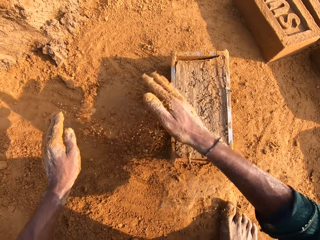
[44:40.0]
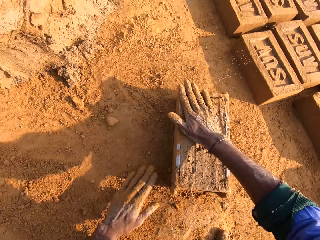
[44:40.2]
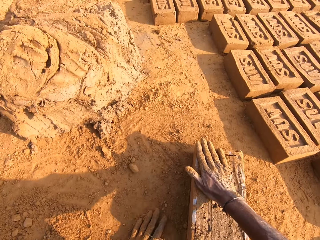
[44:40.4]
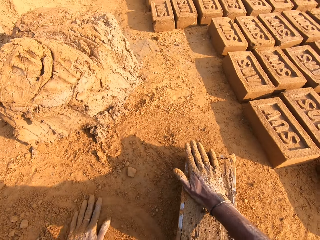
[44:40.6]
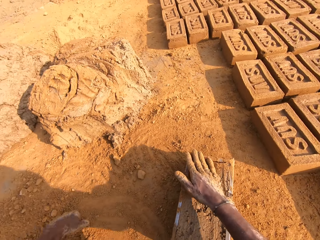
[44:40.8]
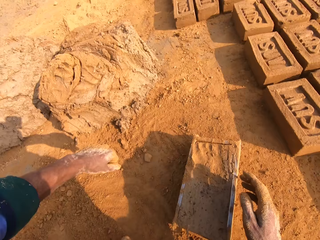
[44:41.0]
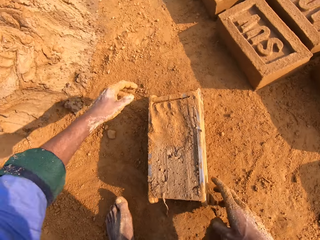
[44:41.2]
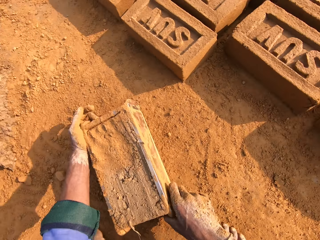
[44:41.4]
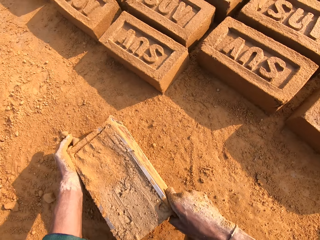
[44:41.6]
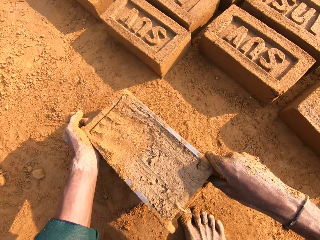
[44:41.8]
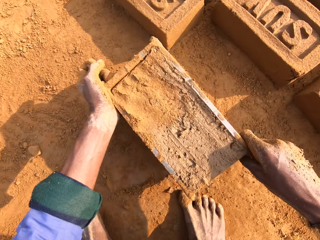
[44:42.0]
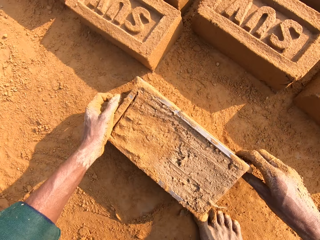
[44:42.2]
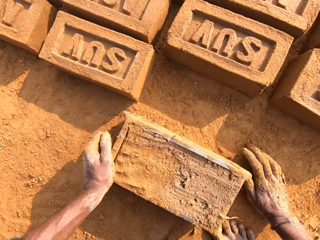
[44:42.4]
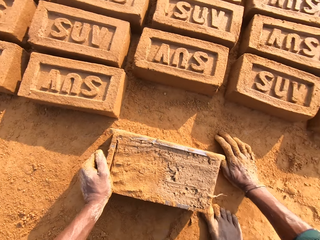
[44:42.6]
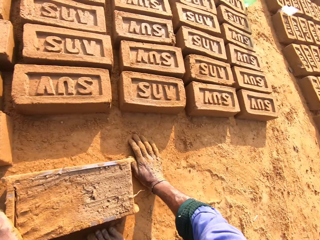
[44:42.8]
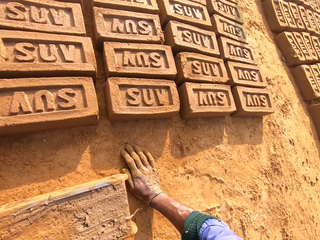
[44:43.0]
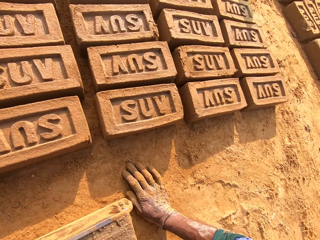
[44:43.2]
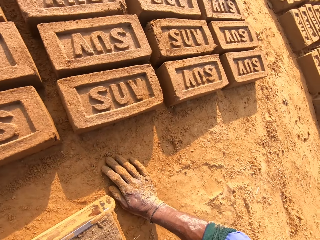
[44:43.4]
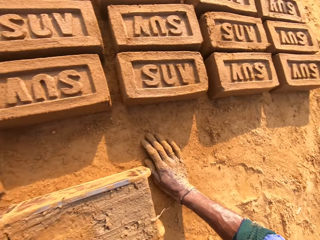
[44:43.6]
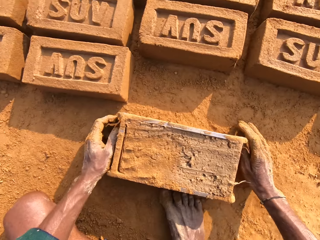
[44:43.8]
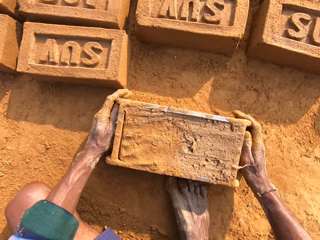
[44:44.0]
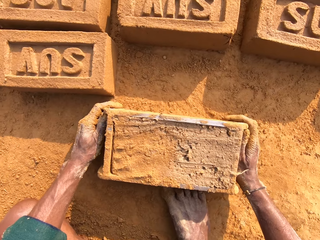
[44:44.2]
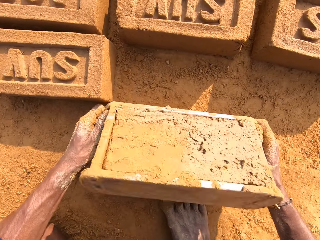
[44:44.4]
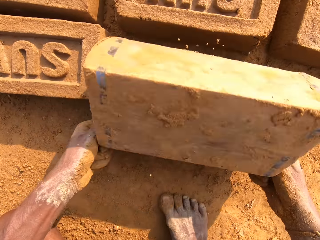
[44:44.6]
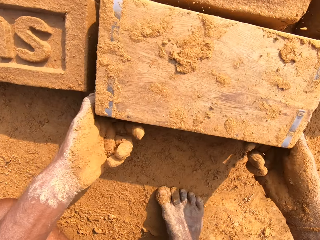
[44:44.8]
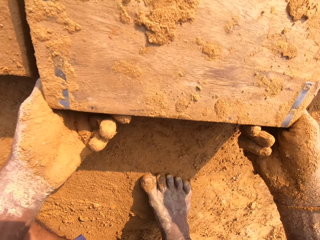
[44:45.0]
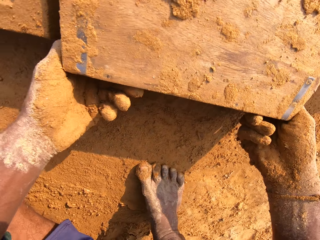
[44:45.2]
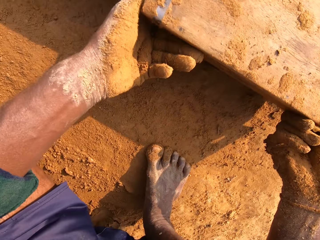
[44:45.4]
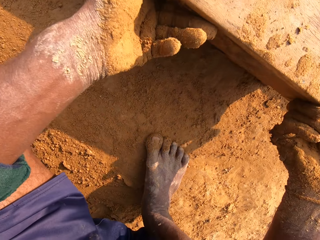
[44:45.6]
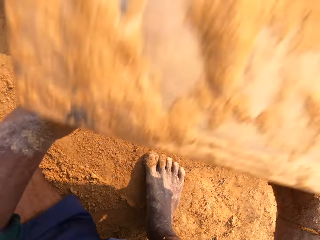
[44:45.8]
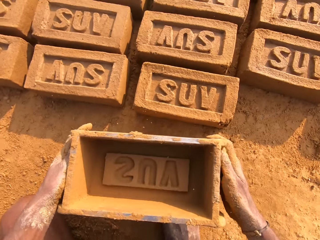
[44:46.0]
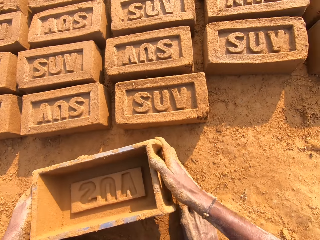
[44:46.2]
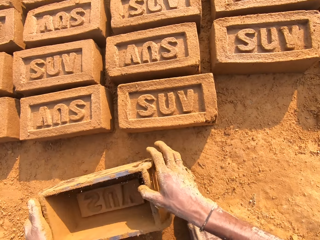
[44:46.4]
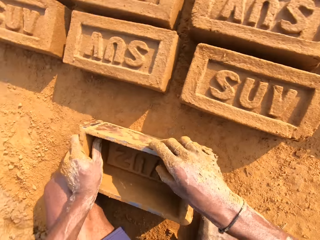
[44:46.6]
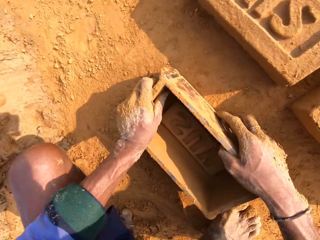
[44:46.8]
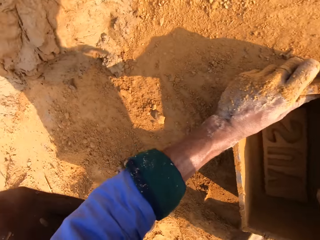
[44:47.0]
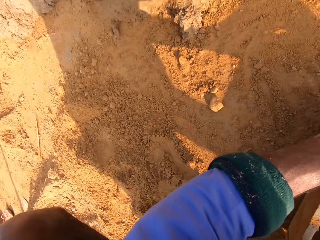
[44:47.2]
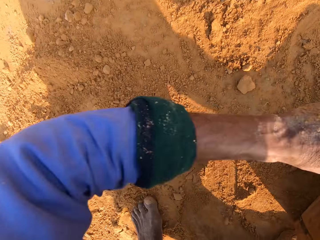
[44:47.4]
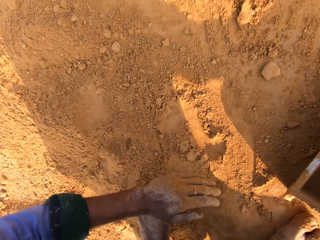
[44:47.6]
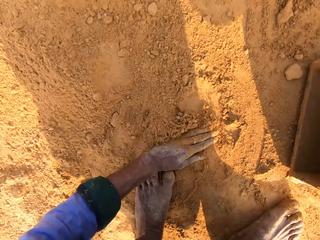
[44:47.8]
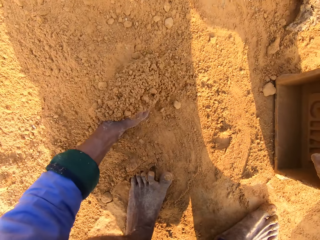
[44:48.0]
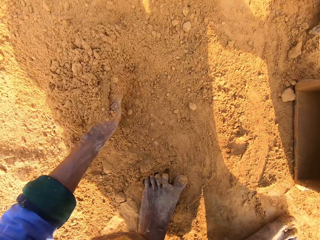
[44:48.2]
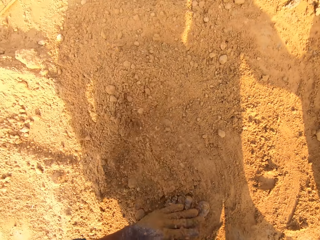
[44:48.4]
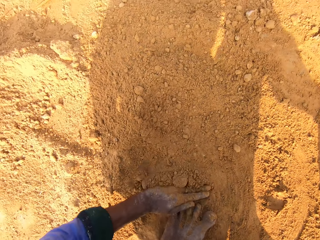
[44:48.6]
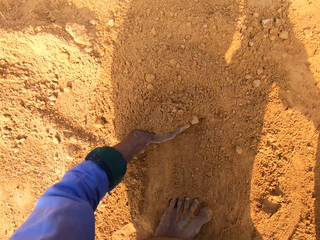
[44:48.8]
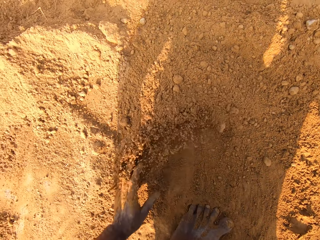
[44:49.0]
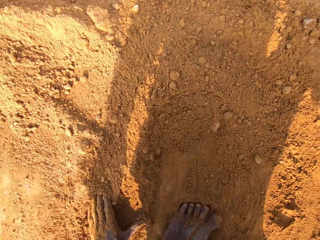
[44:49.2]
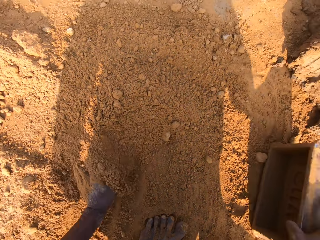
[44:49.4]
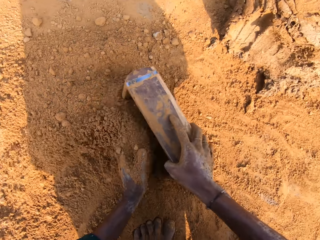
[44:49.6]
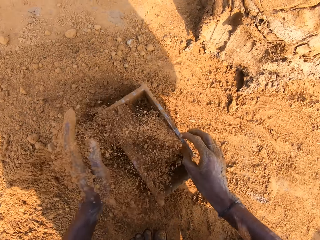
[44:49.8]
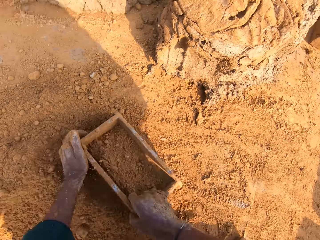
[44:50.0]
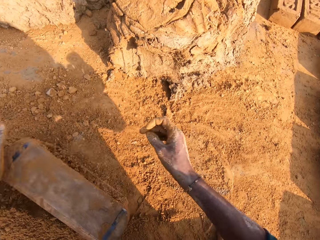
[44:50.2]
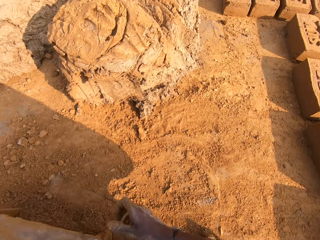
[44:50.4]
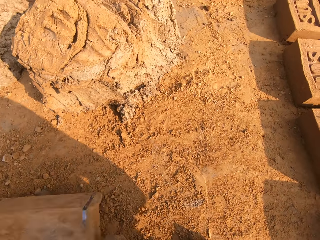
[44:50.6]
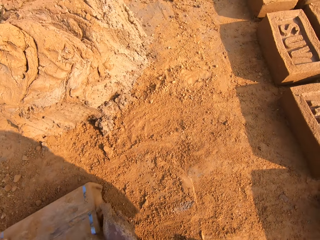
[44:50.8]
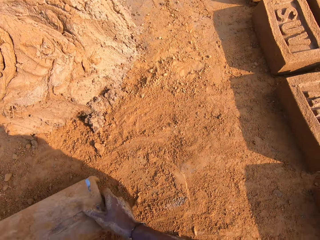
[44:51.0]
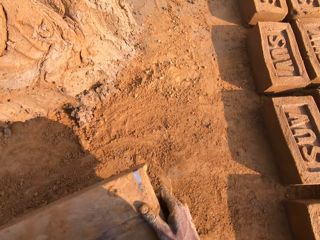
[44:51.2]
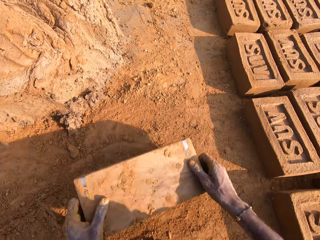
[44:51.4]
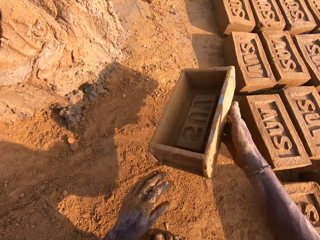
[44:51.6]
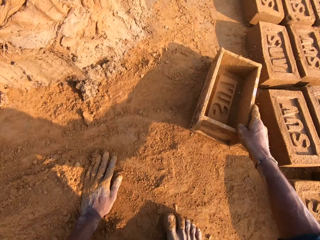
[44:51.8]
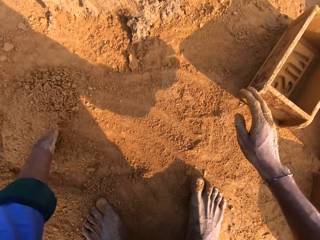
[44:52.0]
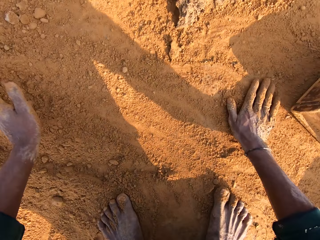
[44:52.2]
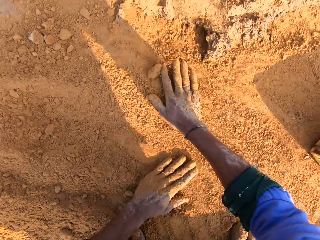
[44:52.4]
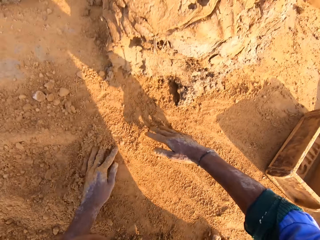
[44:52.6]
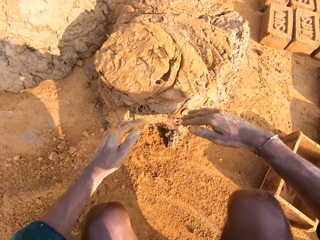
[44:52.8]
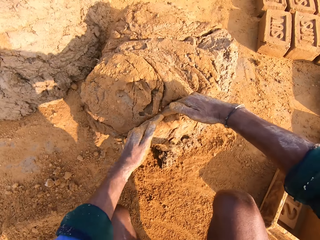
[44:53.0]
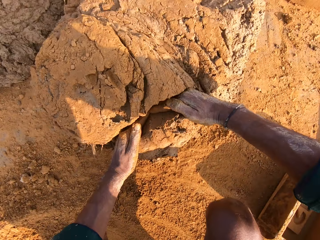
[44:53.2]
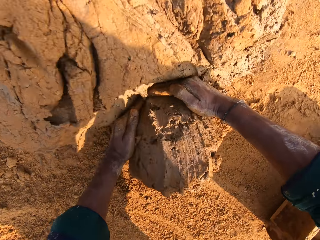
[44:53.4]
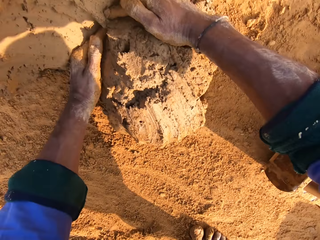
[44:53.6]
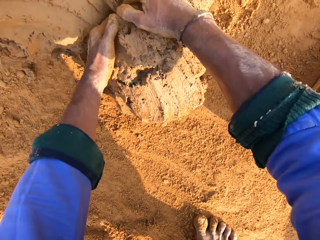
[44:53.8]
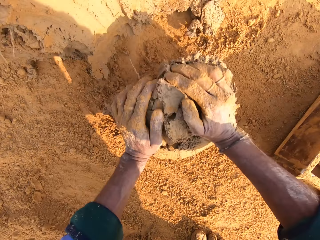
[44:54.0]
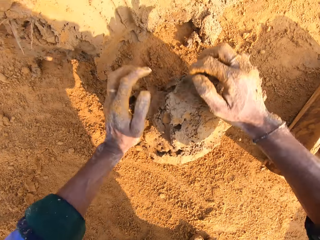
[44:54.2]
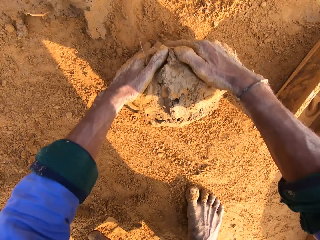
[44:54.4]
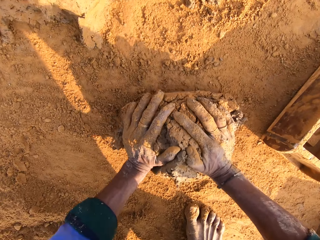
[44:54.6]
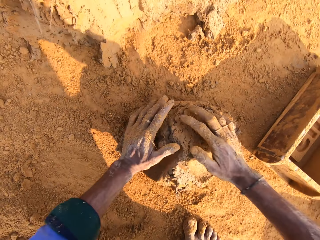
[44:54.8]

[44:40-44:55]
The camera wearer rubs his hands with the sand. He picks the brick mold. He removes the mud brick from the brick mold. He drops the brick mold on the ground. He collects the soil or sand. He pushes the sand with his left hand. He adds the sand in the brick mold. He pours the sand from the brick mold. He throws the brick mold. He touches the soil. He cuts a small amount of mortar or mud from the heap of mortar. He rolls the mud.

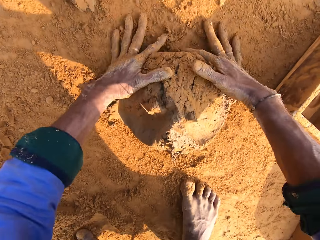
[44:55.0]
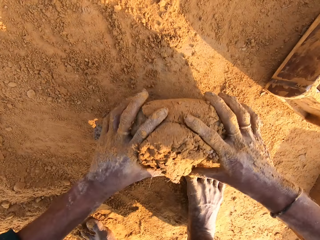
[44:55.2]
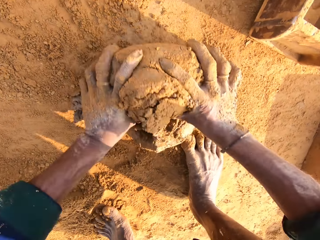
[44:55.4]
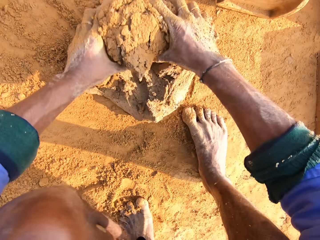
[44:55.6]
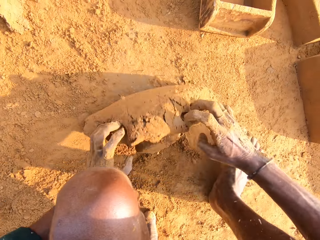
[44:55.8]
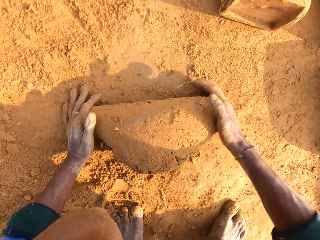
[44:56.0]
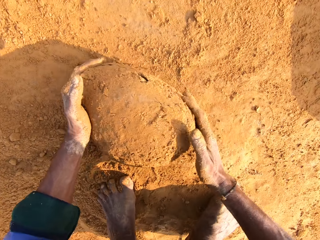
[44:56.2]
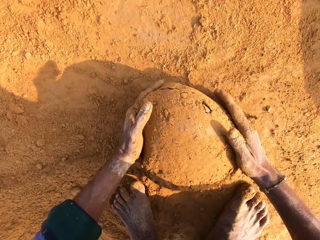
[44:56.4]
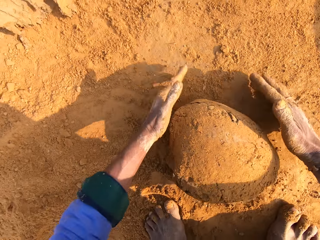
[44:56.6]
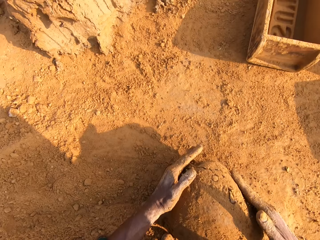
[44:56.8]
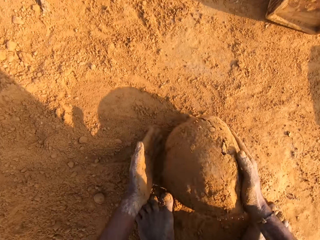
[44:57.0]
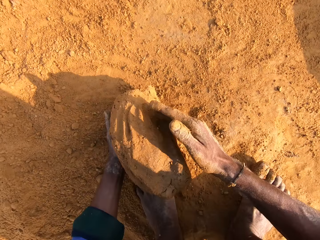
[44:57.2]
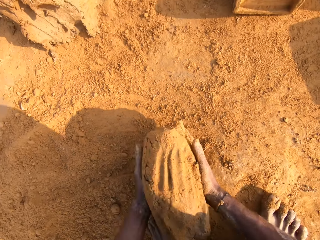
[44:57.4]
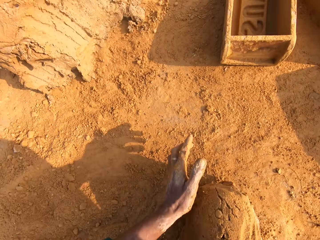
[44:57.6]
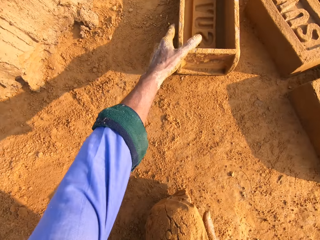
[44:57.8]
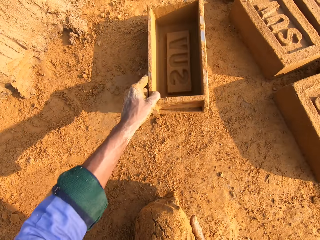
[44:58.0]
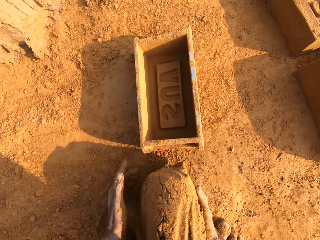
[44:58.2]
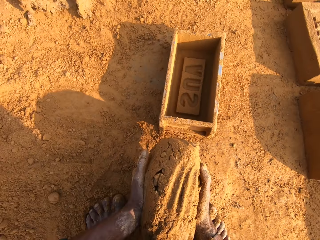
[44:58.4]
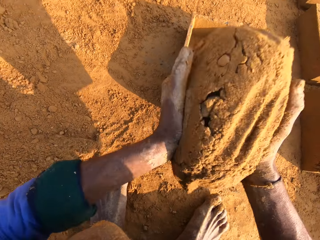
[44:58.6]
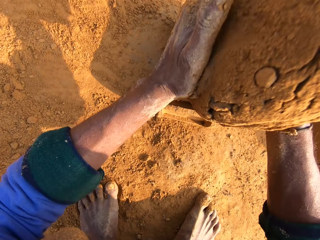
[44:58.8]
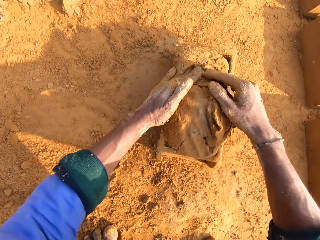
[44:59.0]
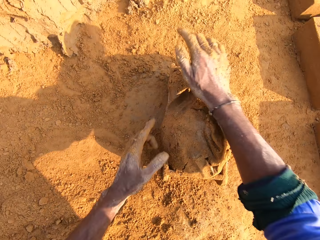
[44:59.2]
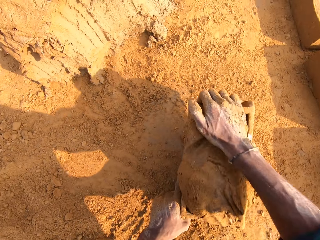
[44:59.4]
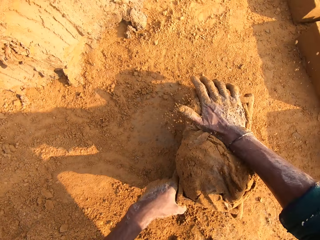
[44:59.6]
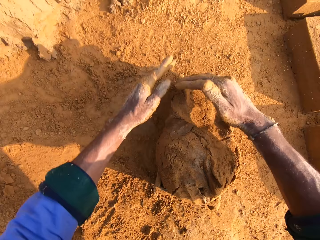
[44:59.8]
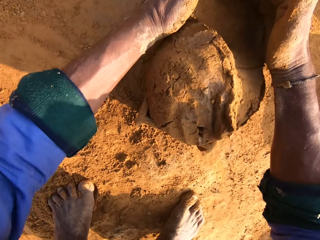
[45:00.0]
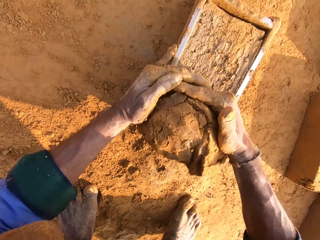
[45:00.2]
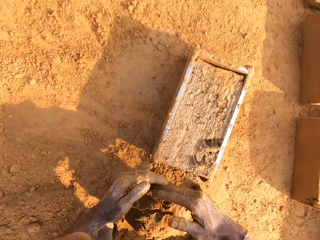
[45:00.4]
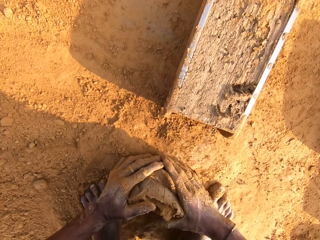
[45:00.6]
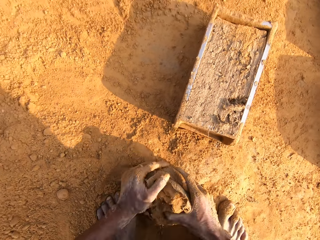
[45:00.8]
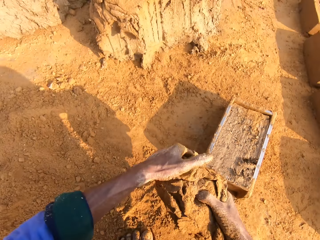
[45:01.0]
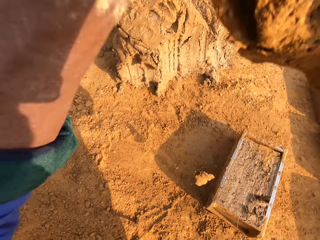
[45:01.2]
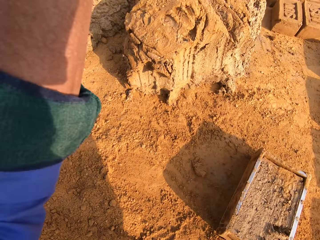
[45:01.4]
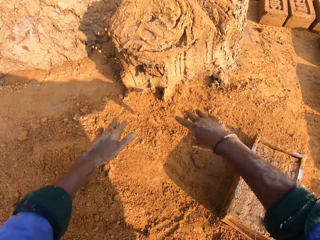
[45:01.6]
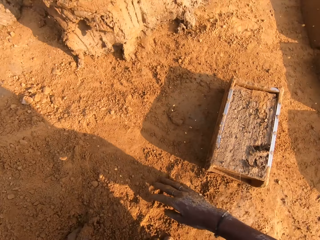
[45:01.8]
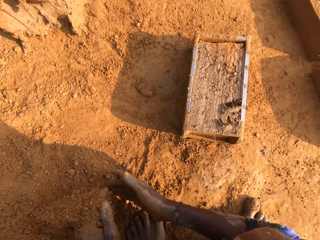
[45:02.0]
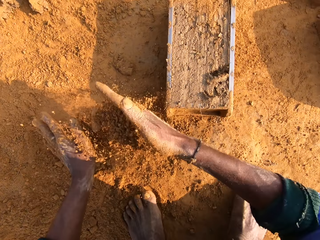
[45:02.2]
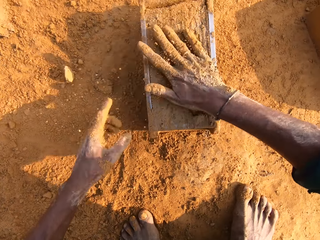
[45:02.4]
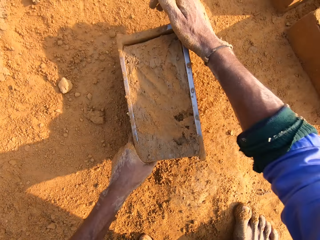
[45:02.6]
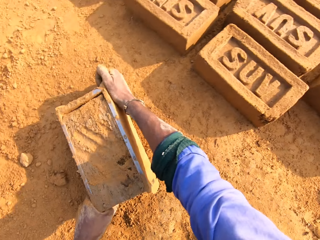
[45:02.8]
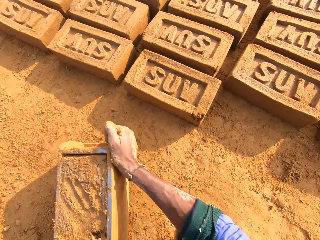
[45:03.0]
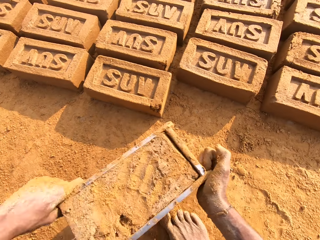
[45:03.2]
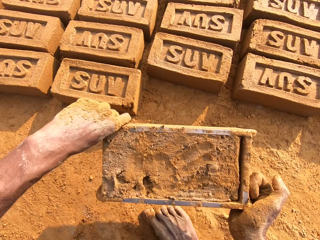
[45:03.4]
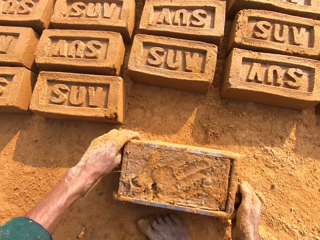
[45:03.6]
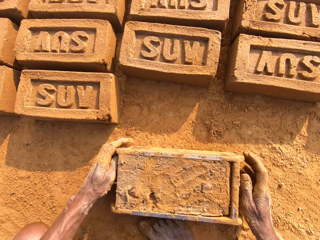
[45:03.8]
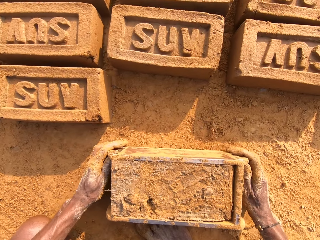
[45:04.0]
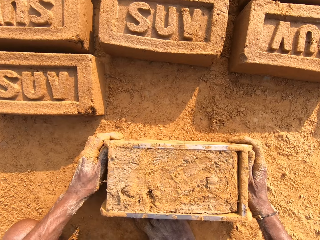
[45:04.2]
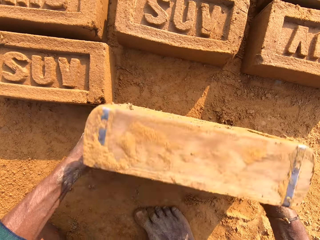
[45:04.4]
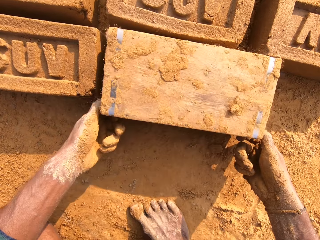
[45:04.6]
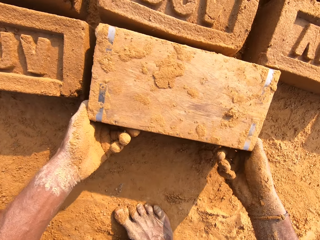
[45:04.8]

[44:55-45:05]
The camera wearer picks the mud or mortar. He picks the brick mold. He pulls the brick mold. He drops the mortar in the brick mold. He presses the mud. He scrapes off the excess mortar with his hands and cuts the mud. He picks the mud. He throws the mortar in the heap of the mortar. He touches the soil. He picks the brick mold. He puts the brick mold on the ground.
